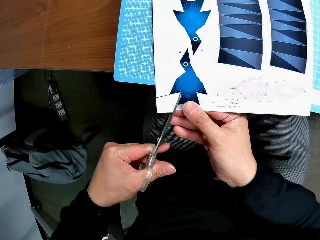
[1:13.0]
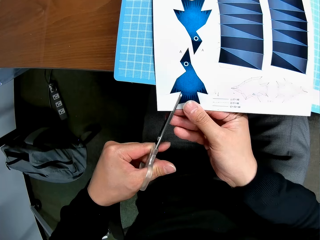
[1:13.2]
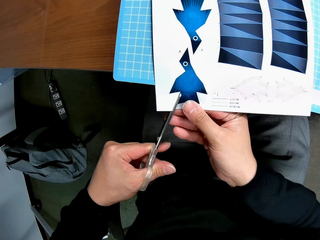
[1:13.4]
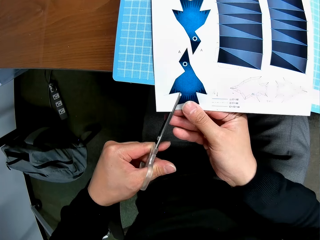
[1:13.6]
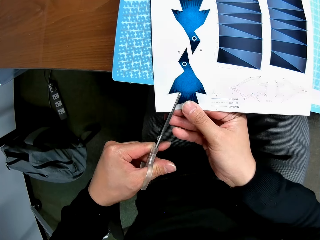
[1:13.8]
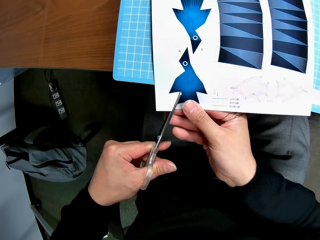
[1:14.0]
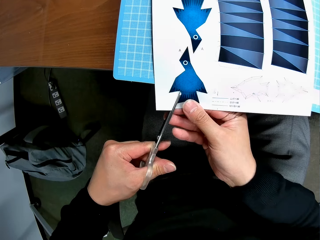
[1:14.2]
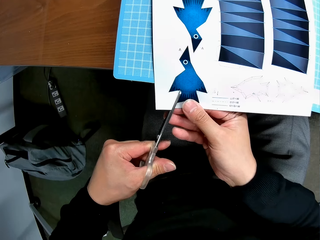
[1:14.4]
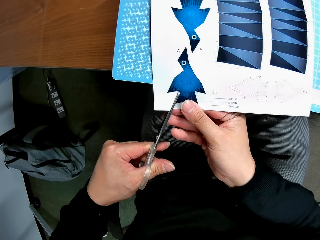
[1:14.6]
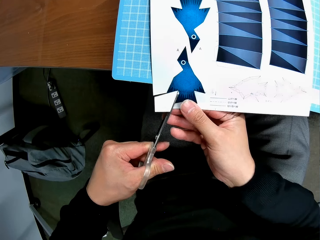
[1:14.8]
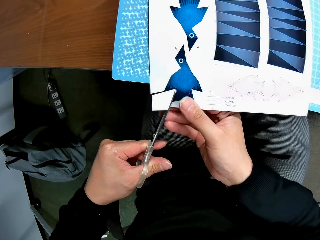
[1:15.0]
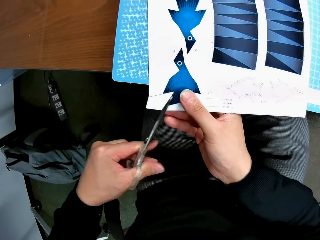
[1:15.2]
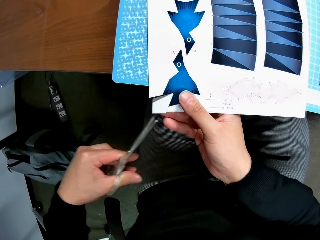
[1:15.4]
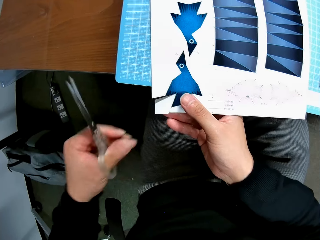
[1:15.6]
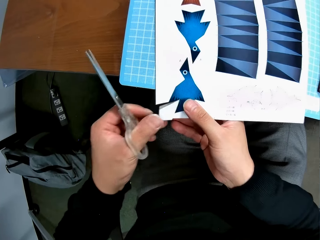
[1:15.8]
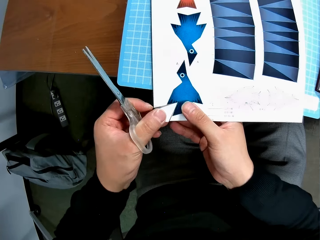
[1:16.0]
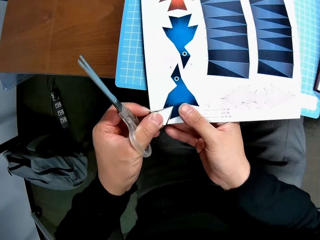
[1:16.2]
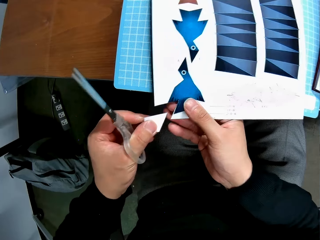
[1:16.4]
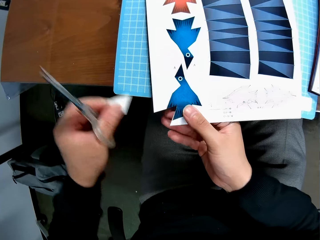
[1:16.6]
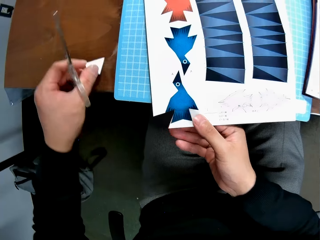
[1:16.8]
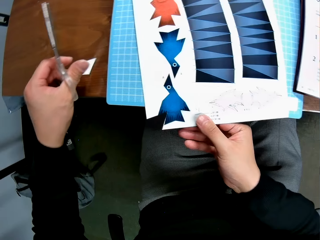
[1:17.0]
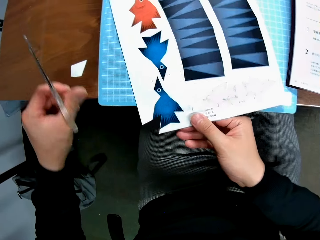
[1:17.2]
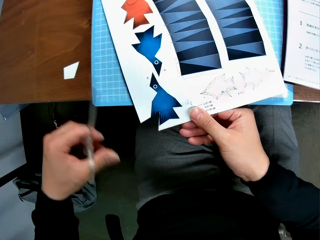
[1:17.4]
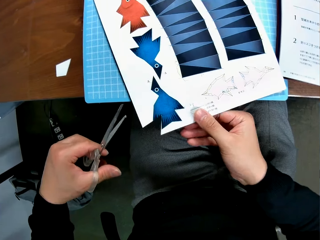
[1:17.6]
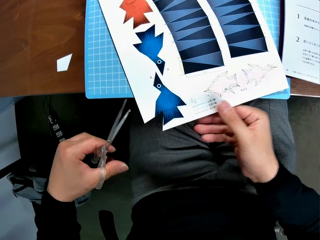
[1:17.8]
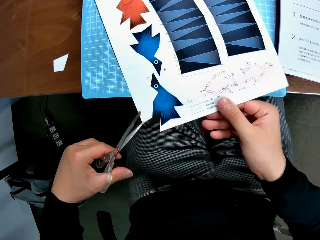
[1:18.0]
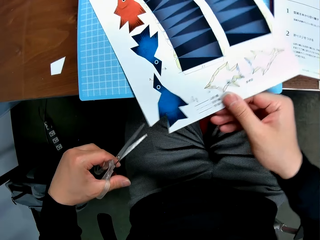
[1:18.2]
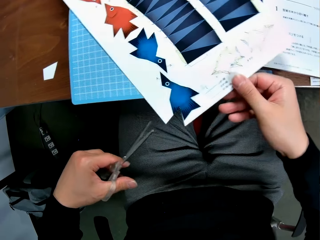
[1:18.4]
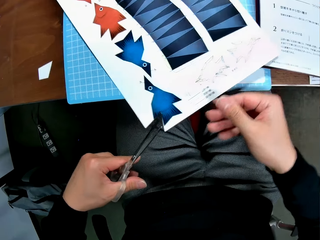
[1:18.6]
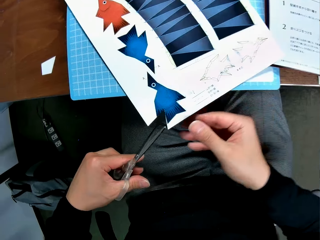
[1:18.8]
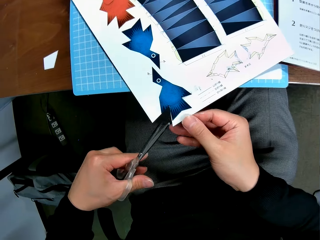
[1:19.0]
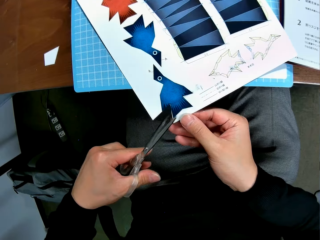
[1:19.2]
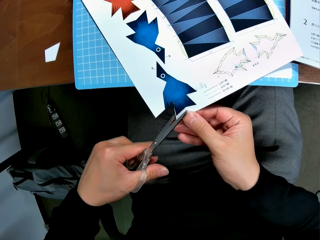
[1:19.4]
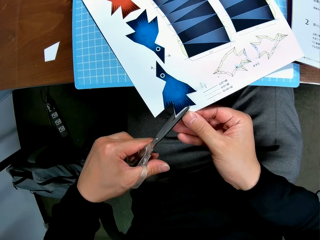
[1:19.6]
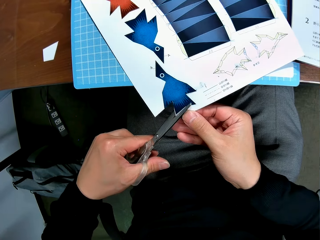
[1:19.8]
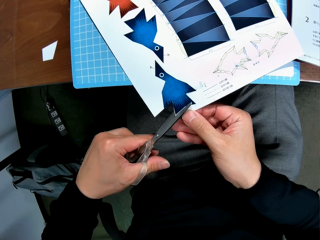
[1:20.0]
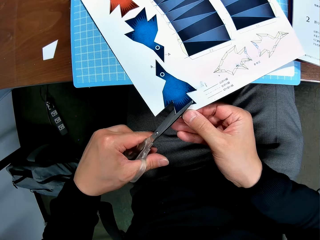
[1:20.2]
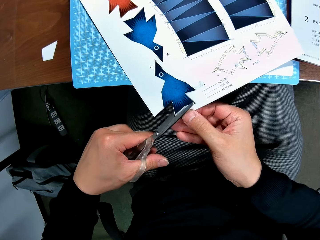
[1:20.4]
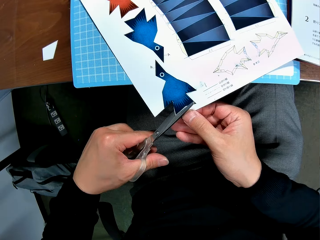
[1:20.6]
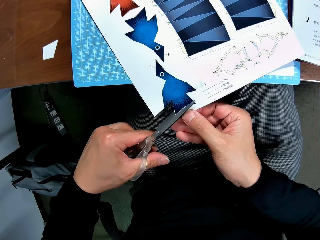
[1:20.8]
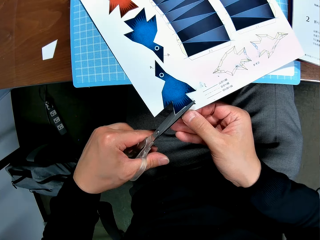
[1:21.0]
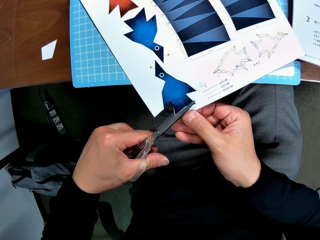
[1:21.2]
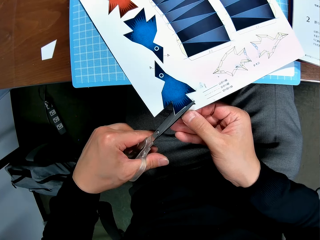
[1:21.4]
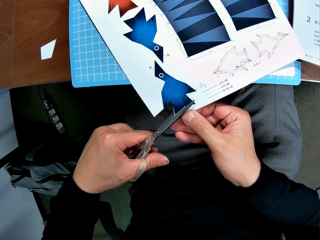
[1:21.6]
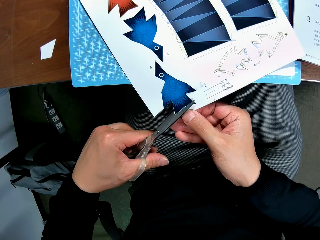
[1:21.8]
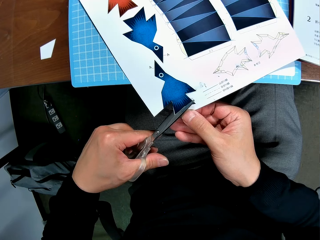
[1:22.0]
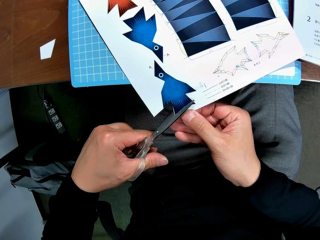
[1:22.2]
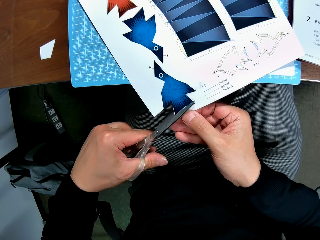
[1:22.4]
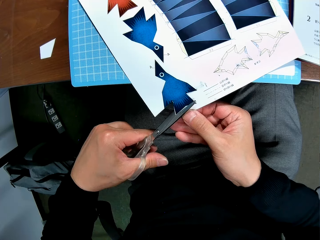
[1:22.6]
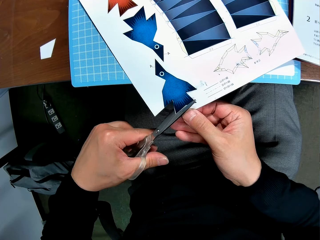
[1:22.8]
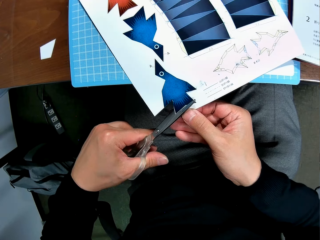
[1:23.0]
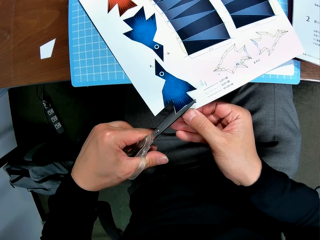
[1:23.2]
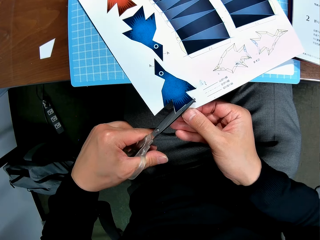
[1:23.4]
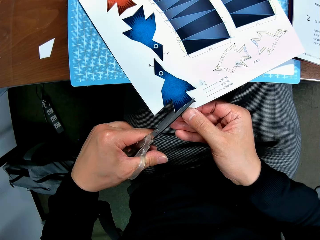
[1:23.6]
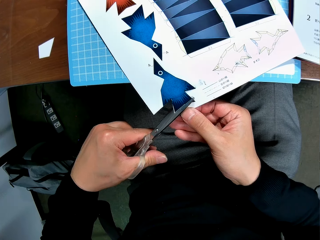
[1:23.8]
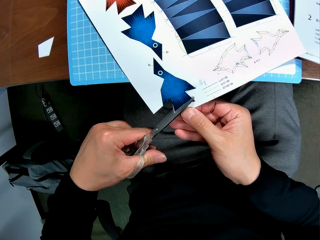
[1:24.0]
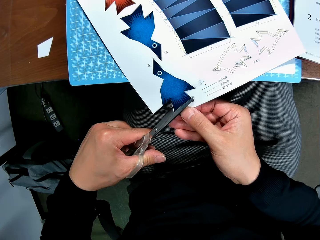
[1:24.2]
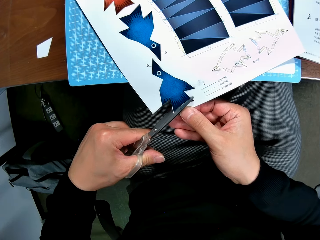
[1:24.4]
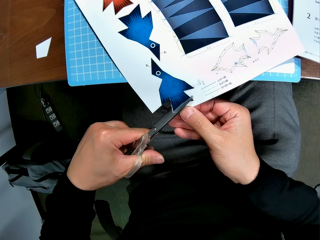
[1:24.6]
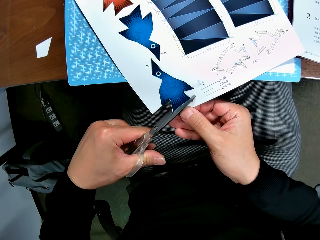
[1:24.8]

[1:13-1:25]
The camera wearer pulls on the piece of paper. They place the paper on the table. They push the paper. They cut the paper with the scissors.

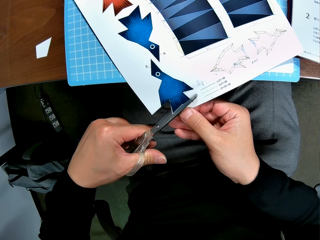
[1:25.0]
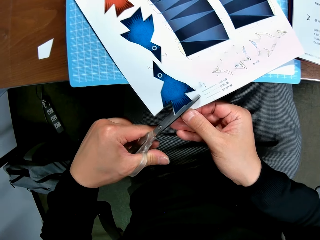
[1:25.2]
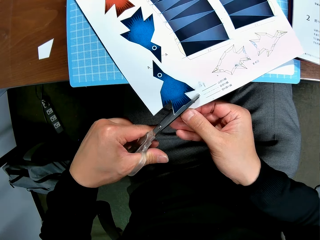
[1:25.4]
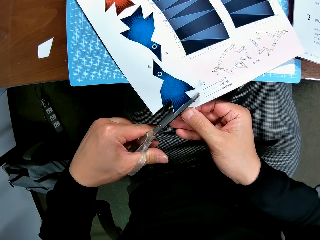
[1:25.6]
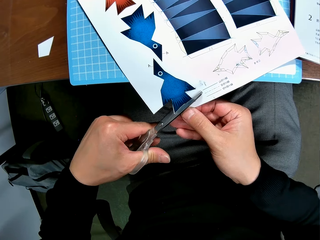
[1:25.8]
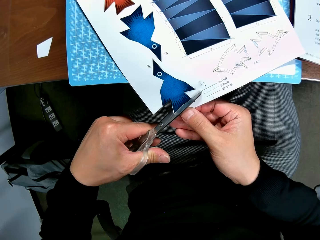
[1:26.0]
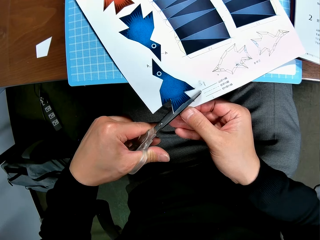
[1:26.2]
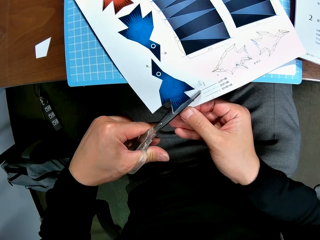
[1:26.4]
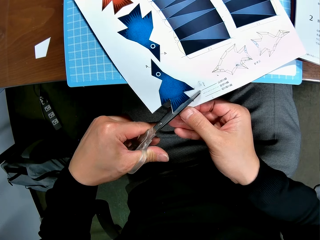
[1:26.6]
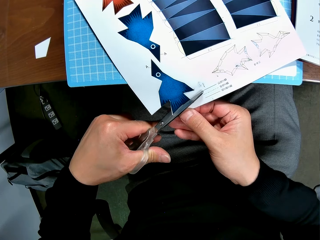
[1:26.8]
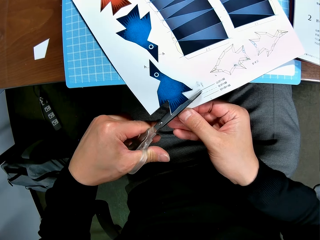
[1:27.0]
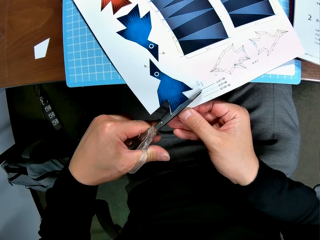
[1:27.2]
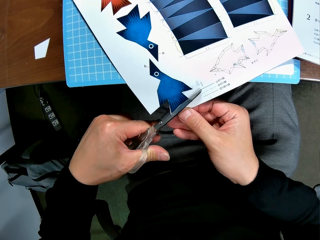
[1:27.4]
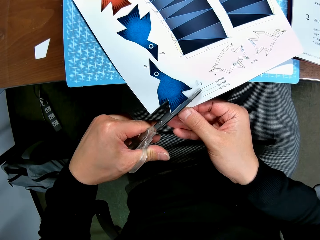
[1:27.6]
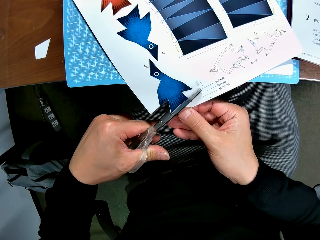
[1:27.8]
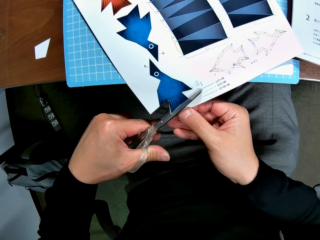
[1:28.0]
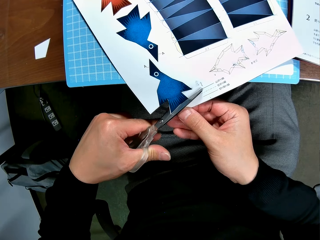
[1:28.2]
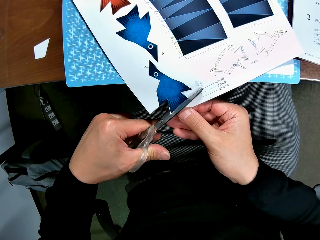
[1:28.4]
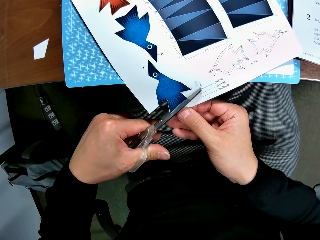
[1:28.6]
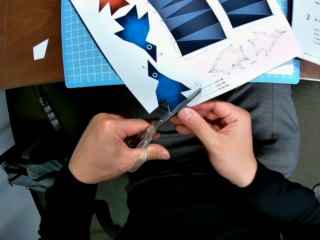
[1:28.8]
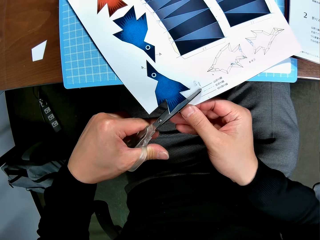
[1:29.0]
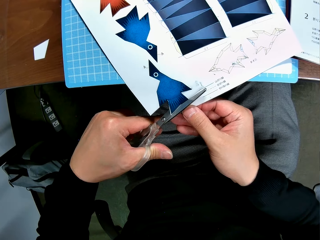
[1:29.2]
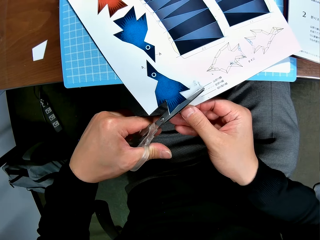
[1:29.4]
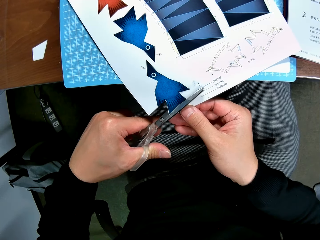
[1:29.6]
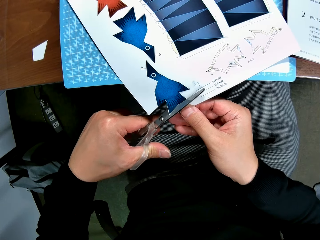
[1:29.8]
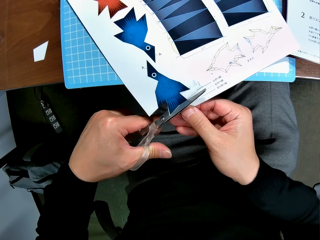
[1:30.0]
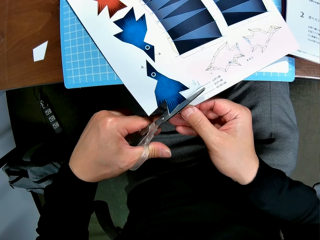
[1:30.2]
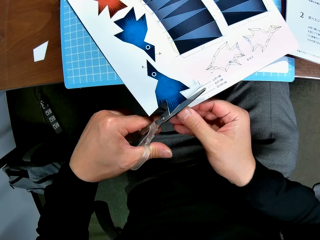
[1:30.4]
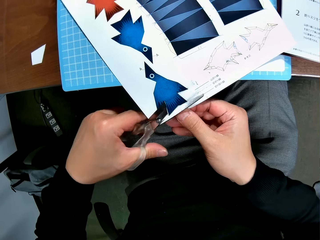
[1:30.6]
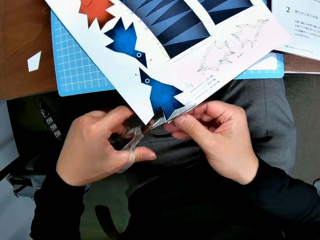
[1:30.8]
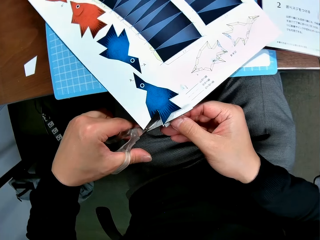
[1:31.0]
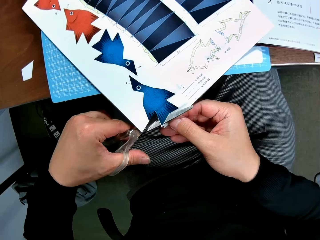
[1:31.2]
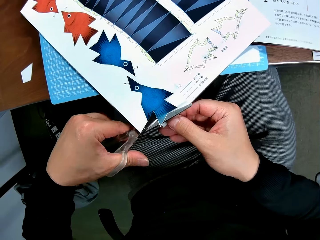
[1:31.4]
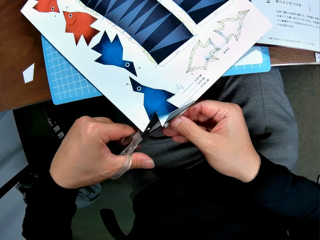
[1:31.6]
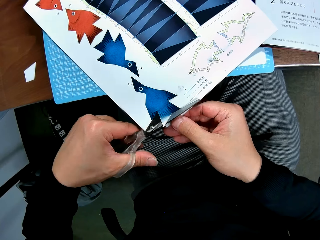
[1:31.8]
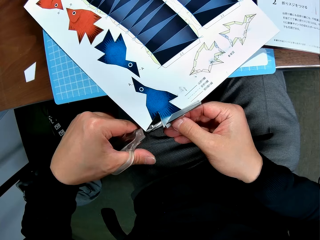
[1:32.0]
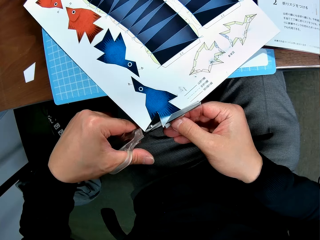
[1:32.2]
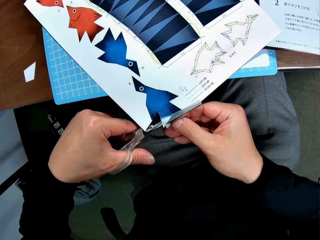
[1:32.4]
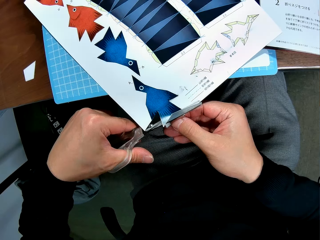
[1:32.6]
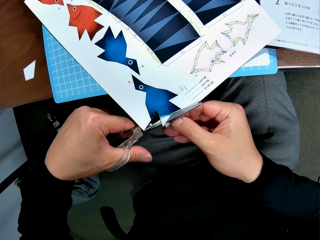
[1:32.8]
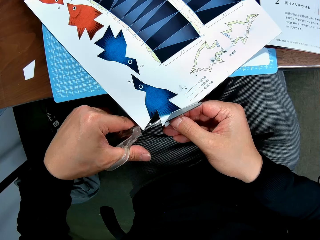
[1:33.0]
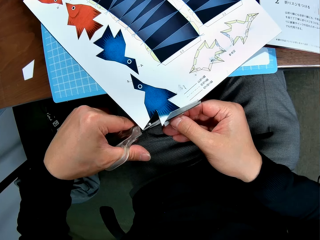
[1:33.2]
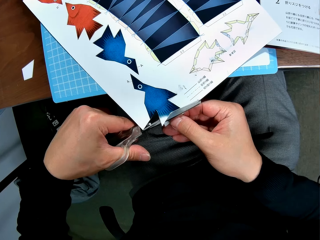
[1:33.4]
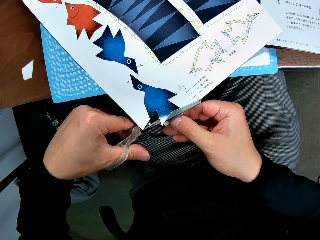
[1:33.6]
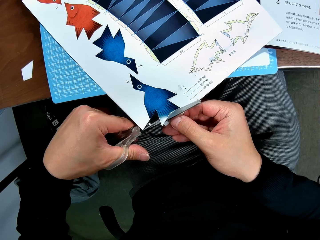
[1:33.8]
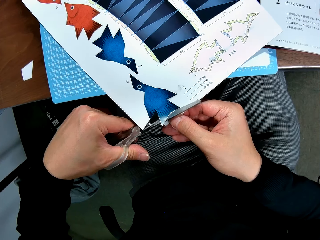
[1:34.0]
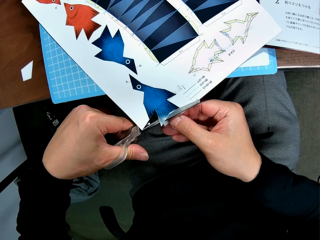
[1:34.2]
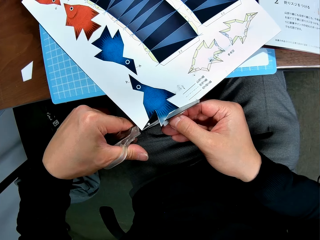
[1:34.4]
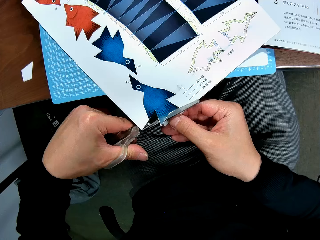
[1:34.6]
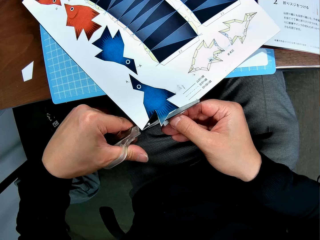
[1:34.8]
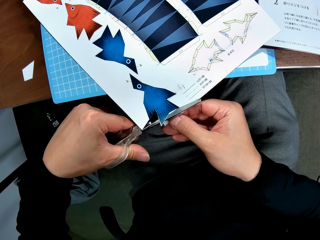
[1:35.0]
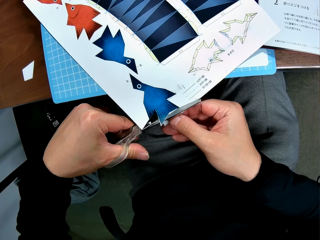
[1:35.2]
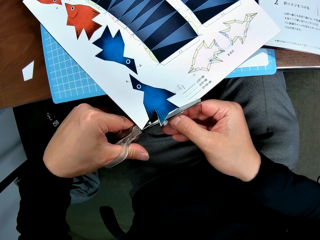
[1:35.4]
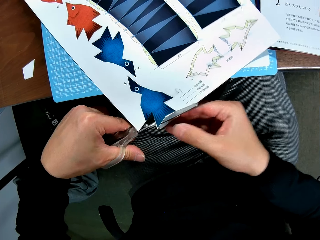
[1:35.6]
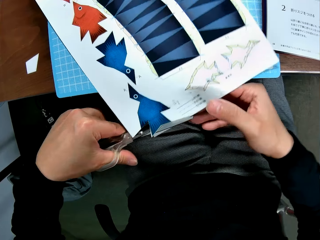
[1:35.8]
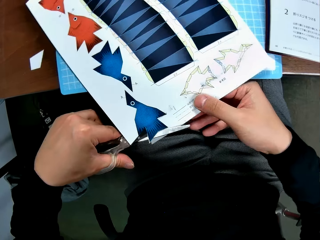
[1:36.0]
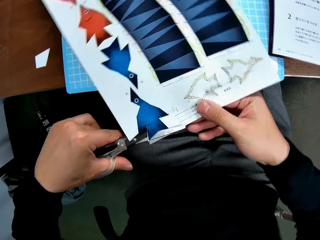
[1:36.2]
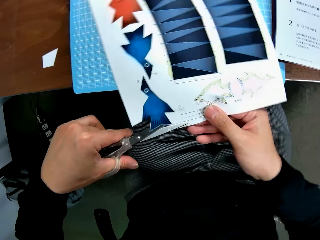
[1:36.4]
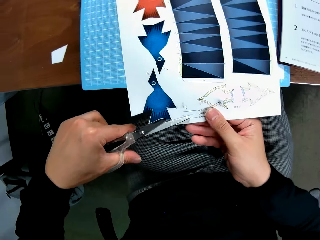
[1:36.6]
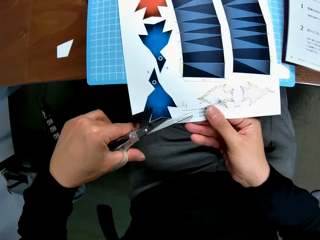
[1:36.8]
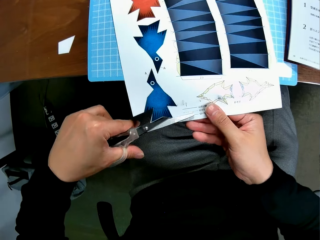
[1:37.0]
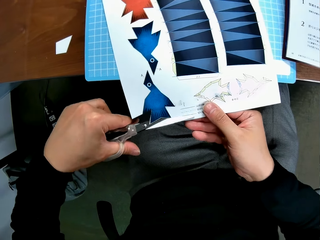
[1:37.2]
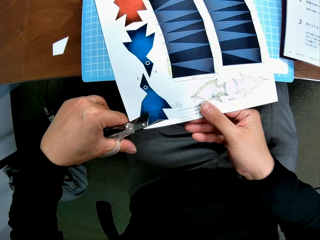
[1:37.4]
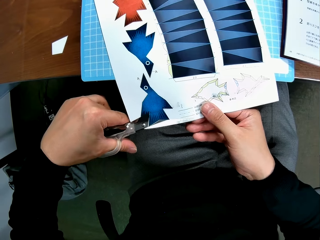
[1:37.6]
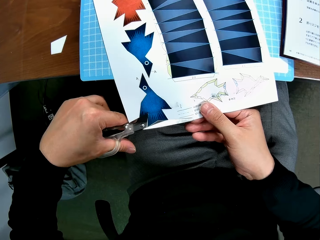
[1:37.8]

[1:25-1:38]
The camera wearer turns the paper. They cut the paper with the scissors.
